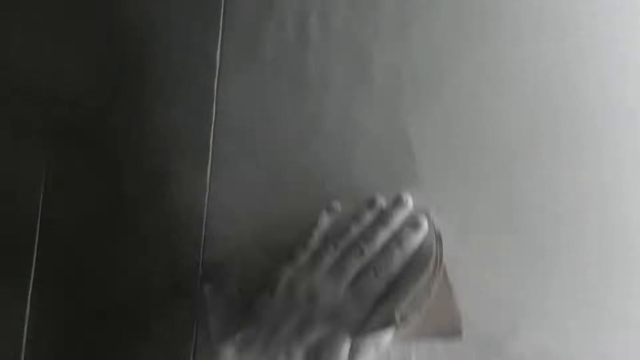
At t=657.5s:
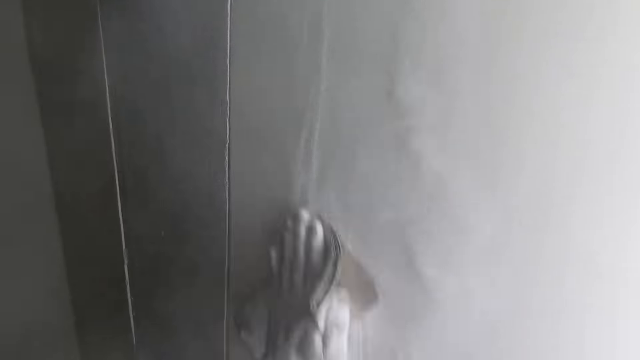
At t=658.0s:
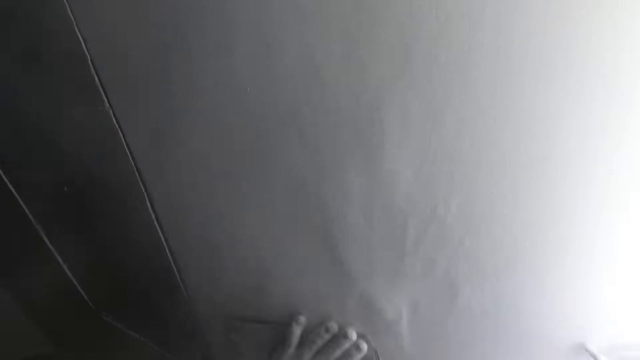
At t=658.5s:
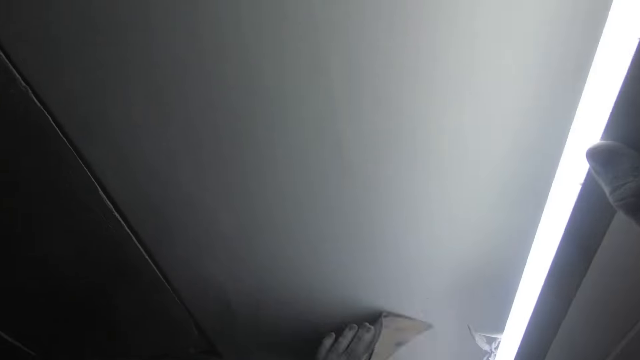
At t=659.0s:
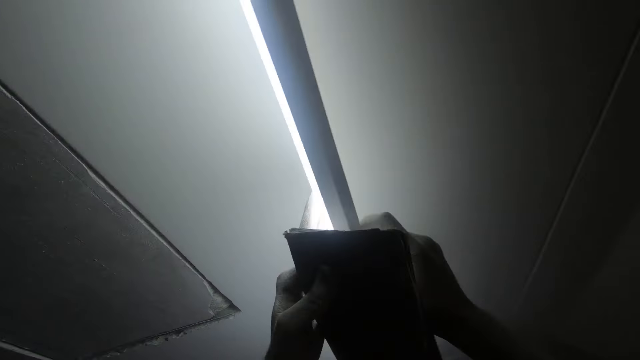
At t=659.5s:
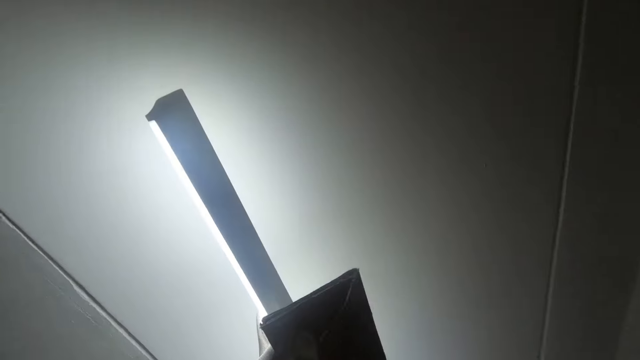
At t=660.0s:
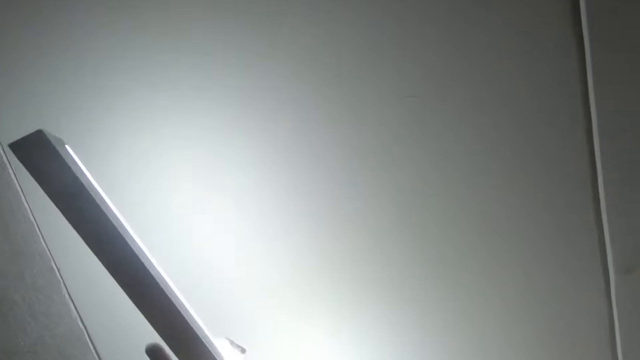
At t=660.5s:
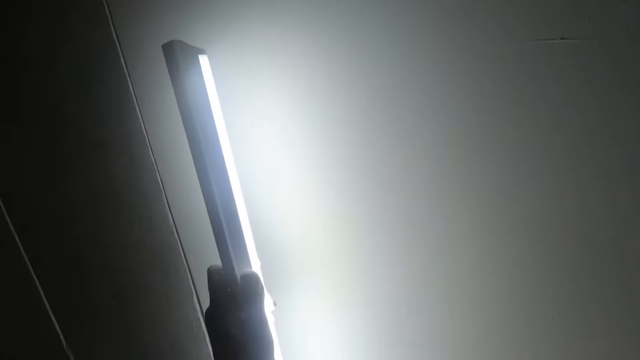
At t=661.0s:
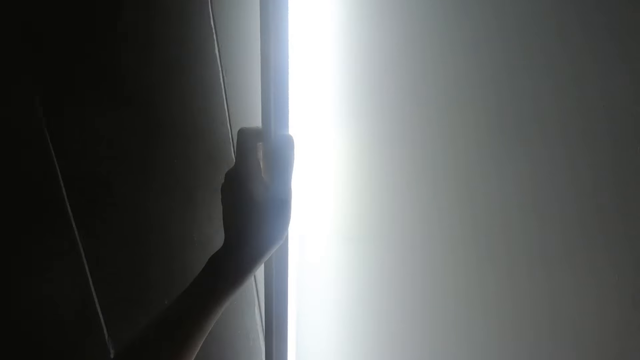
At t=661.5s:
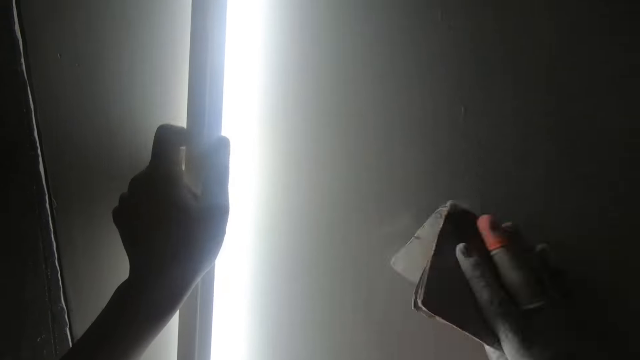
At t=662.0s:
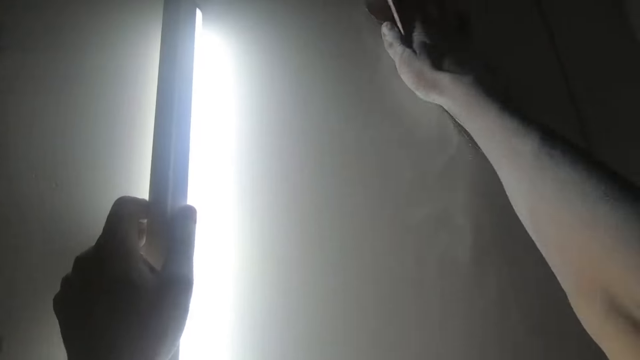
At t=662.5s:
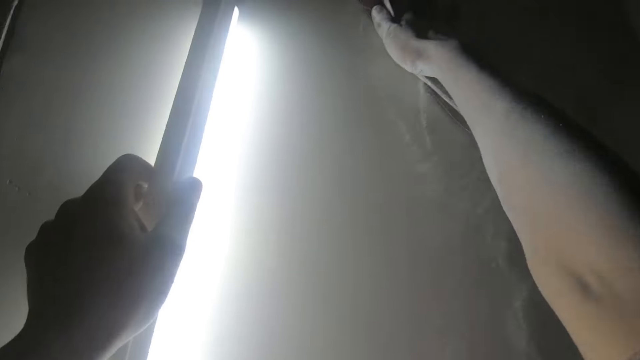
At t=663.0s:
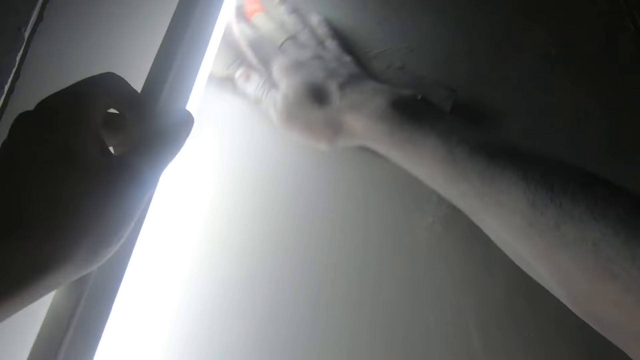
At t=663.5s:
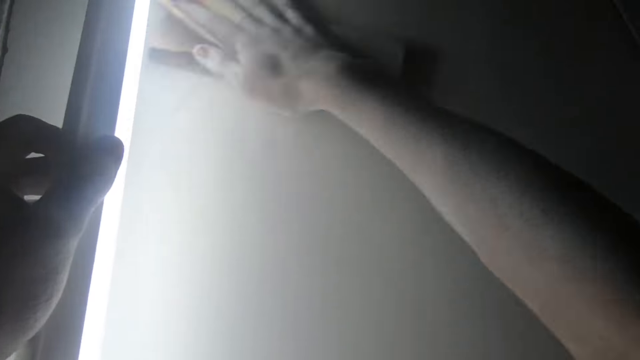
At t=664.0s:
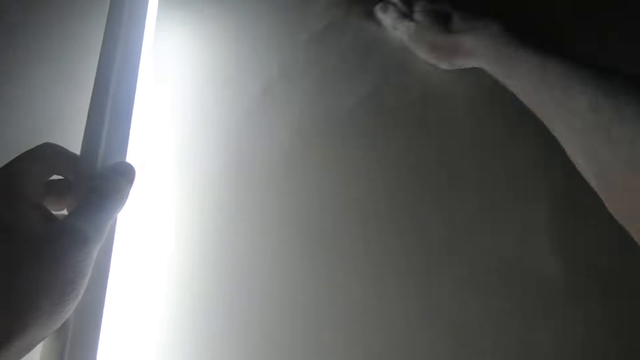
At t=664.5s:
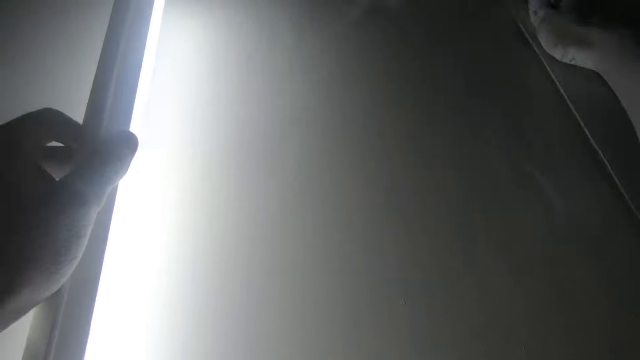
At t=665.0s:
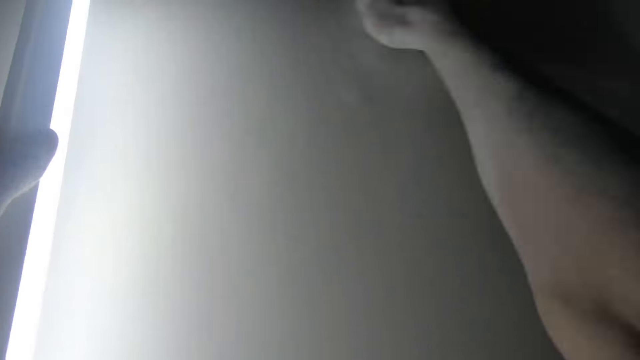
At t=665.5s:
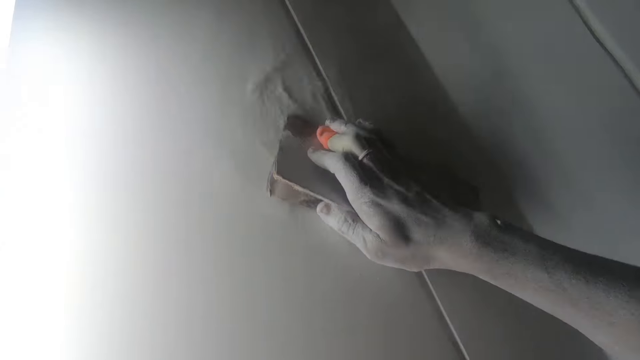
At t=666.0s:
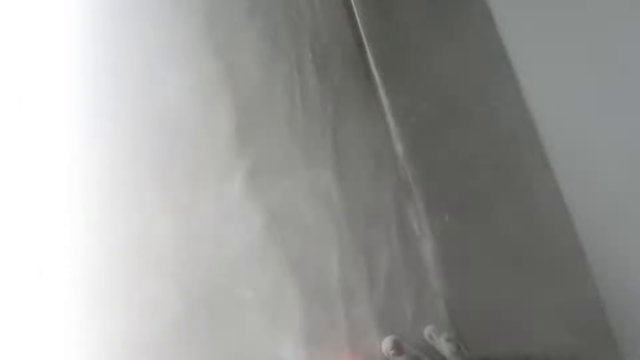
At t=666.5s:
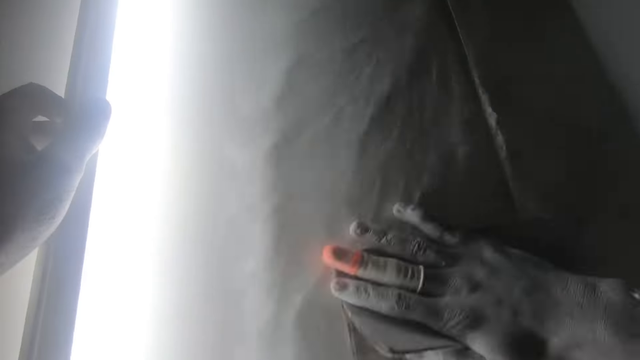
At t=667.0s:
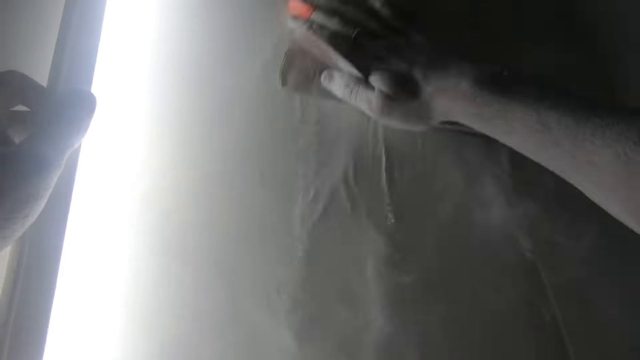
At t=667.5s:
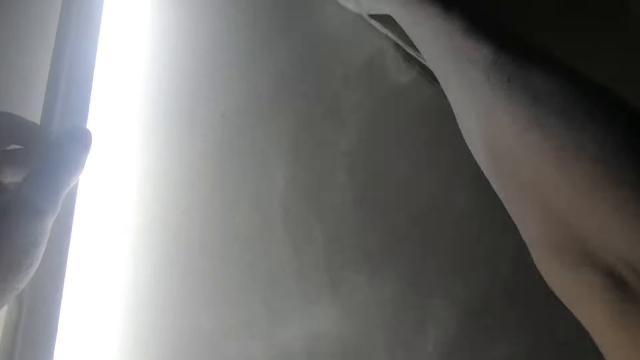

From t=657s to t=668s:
The camera wearer passes the sensor LED light to his left hand. He holds a sandpaper and the light. He sandpapers the wall with the sandpaper.

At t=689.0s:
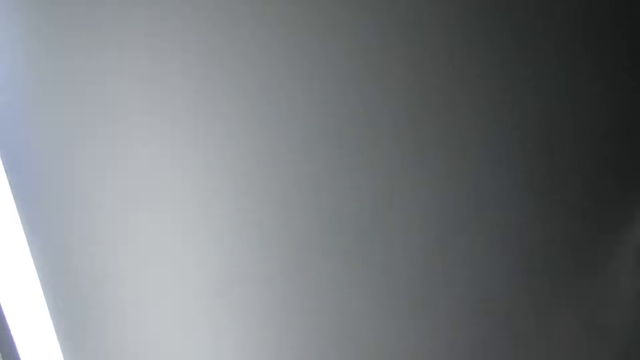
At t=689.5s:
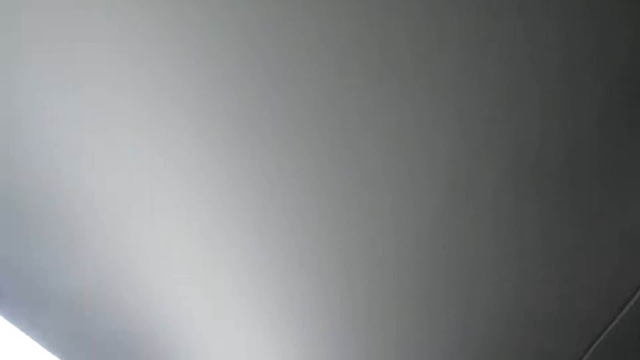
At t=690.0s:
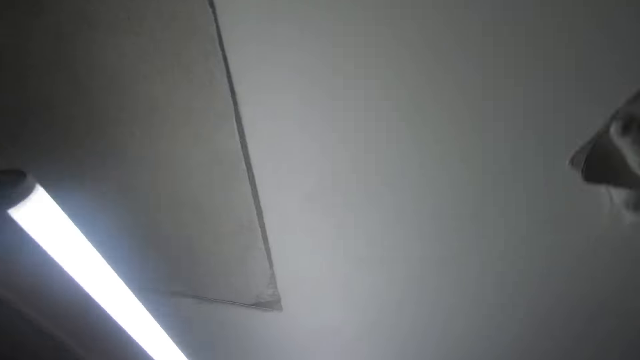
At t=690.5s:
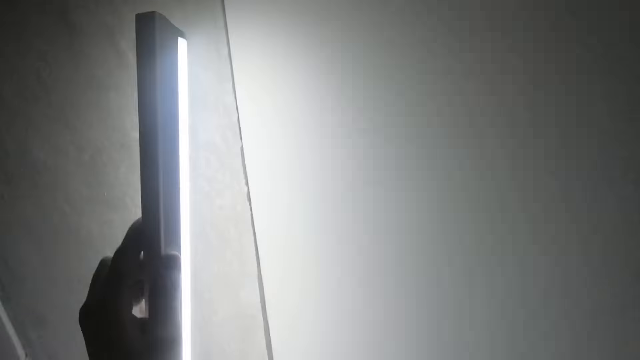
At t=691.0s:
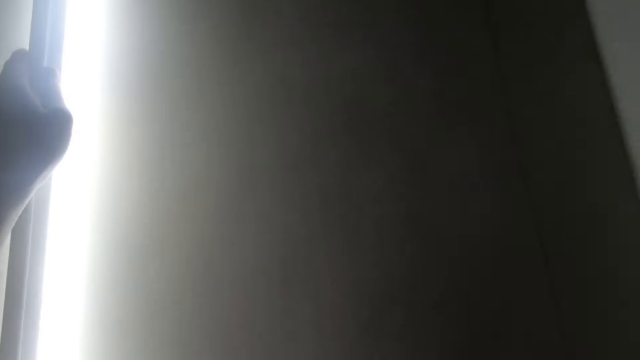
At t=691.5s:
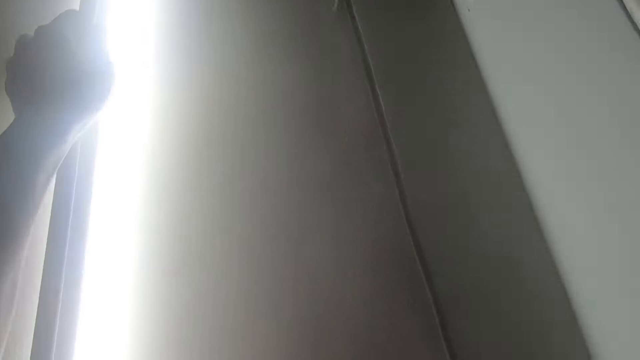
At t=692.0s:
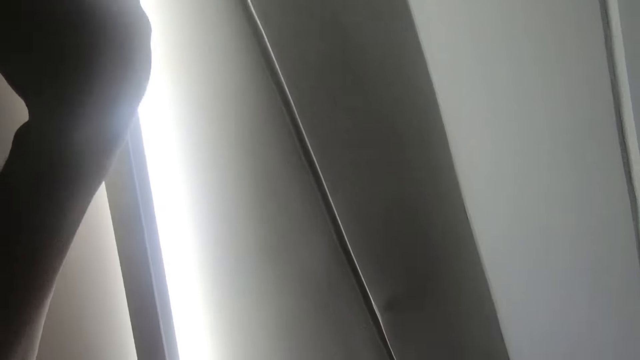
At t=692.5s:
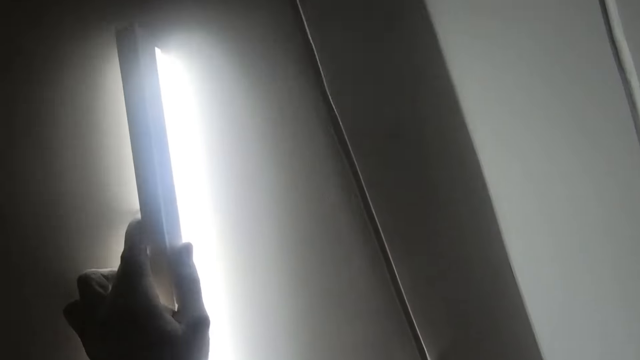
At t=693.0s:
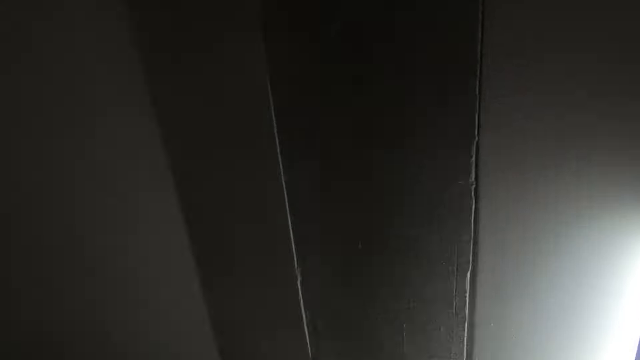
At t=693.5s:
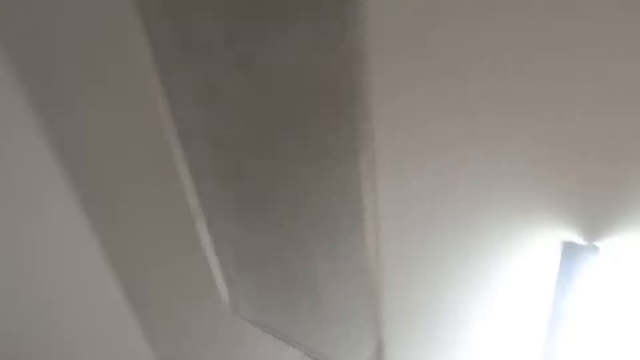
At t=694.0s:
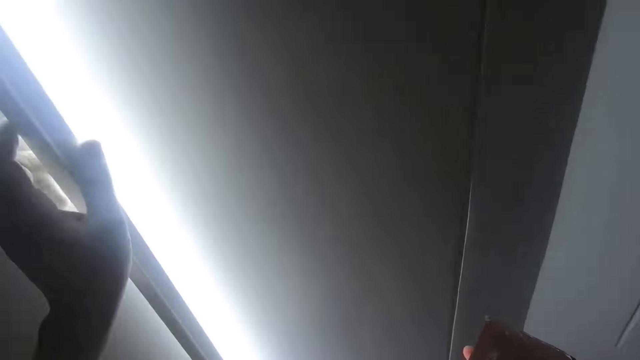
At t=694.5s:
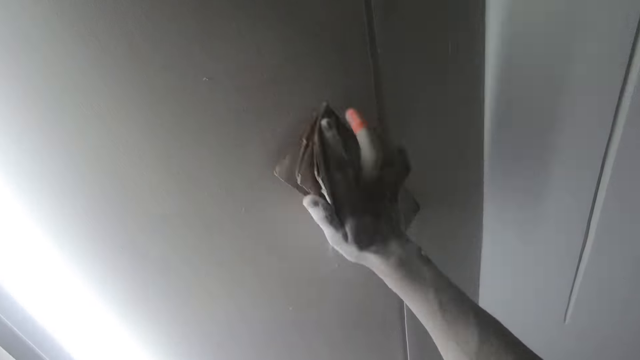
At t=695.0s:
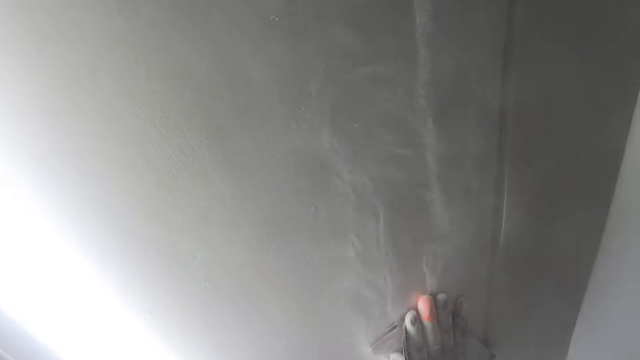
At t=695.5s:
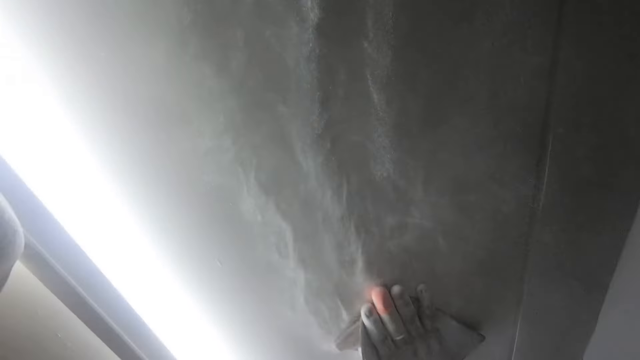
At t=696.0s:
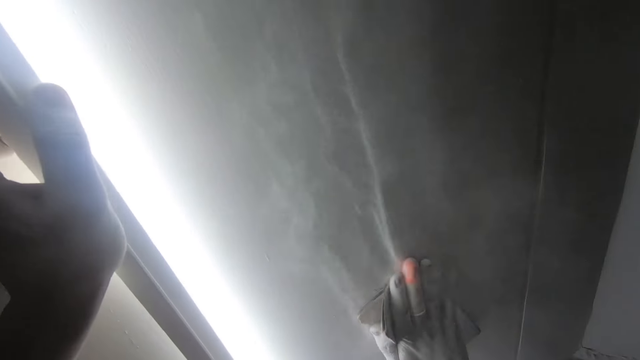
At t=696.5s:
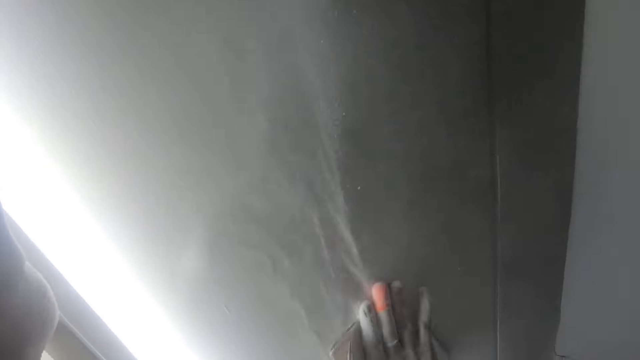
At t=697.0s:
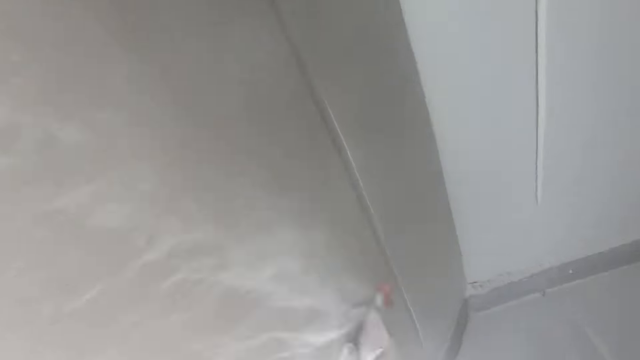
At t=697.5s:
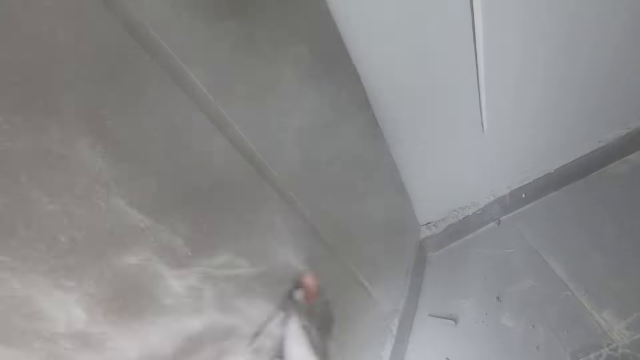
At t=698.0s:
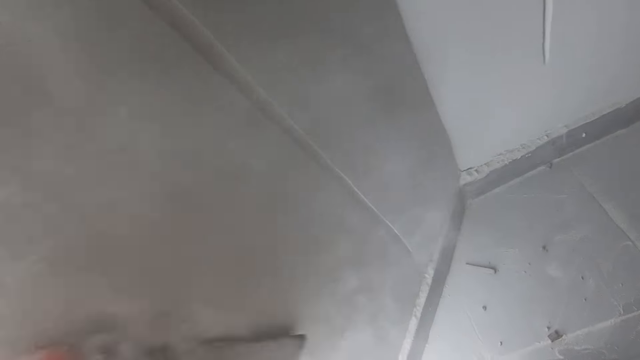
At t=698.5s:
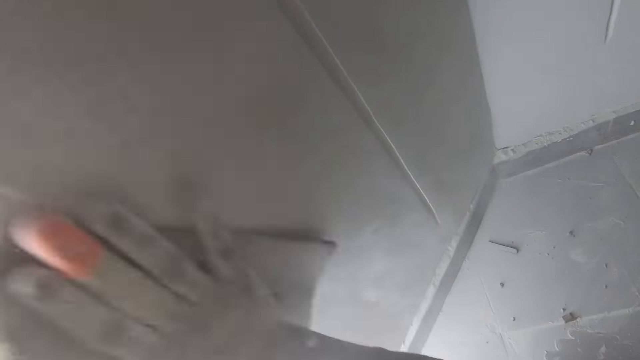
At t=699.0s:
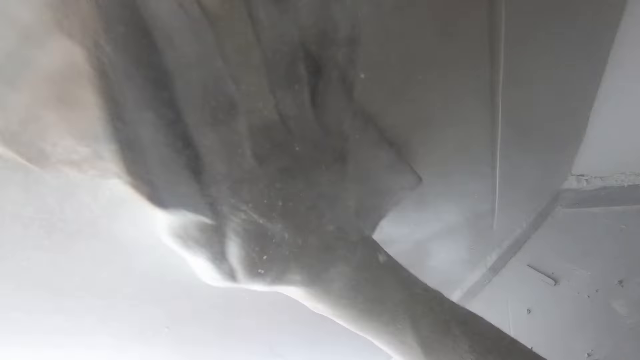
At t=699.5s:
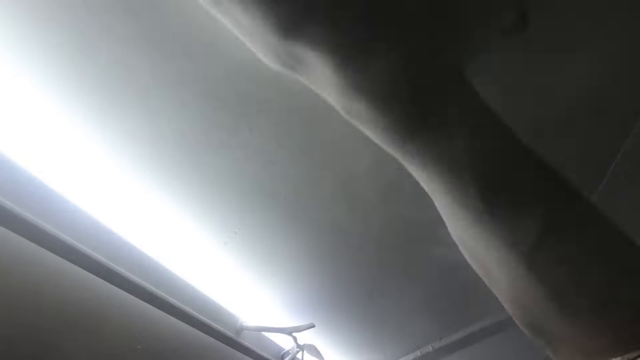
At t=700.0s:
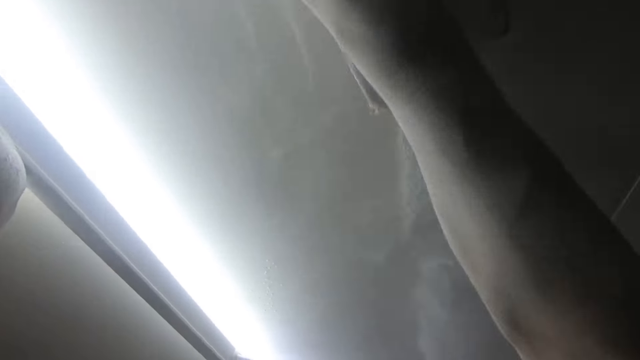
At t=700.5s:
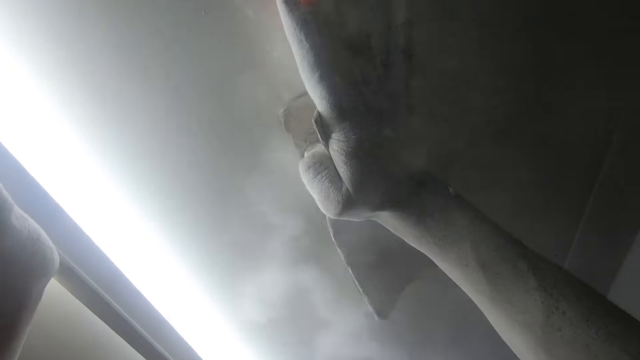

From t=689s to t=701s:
The camera wearer inspects the wall. They sand the wall.
